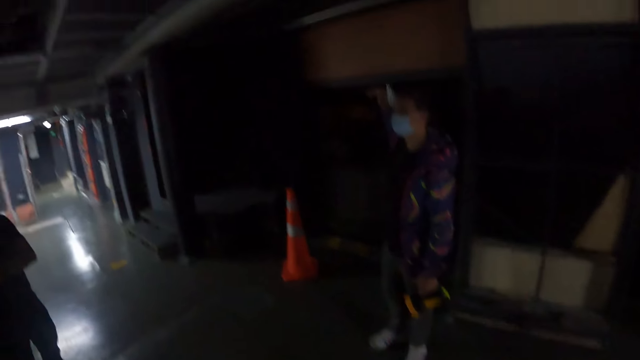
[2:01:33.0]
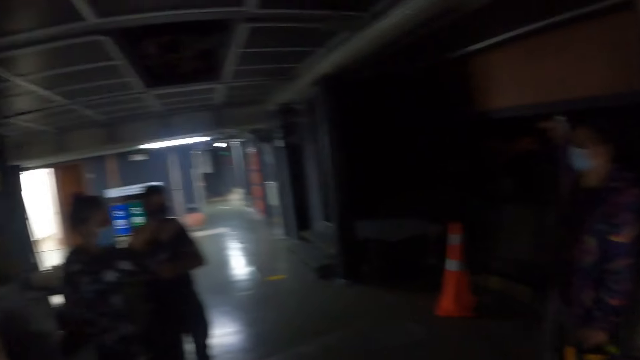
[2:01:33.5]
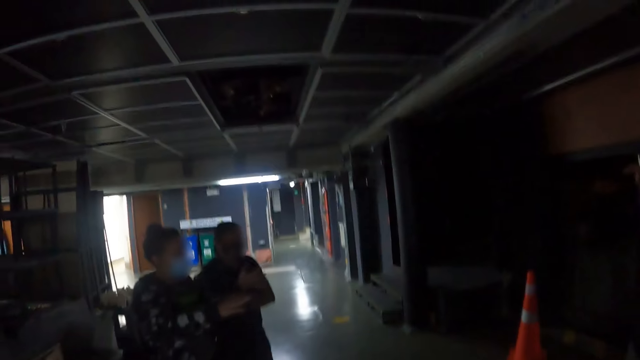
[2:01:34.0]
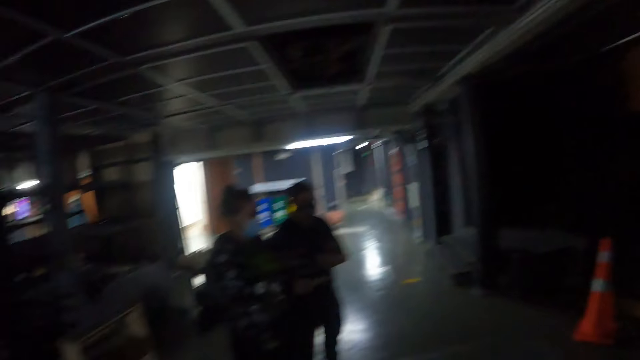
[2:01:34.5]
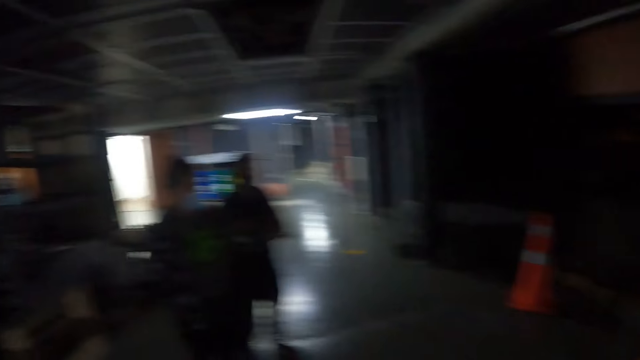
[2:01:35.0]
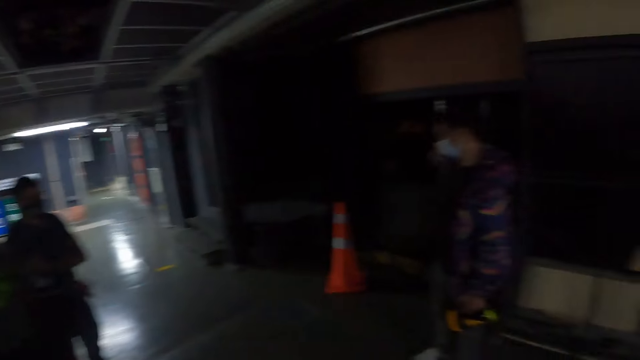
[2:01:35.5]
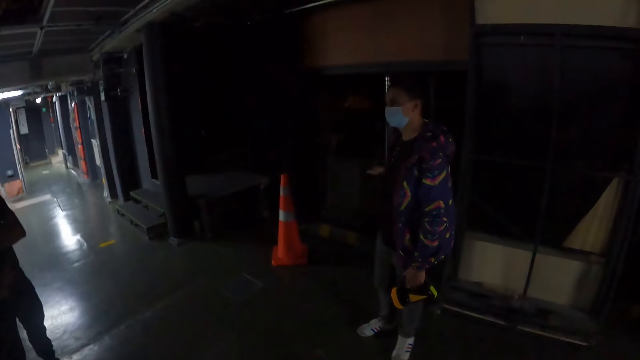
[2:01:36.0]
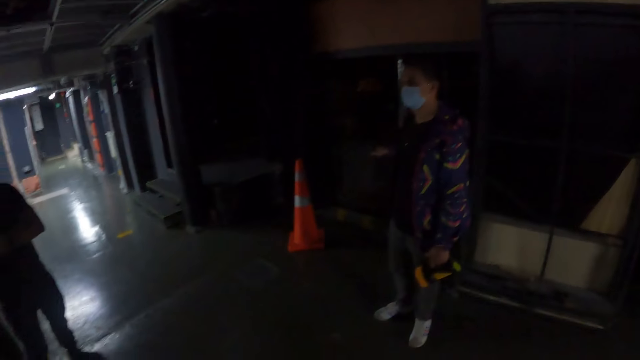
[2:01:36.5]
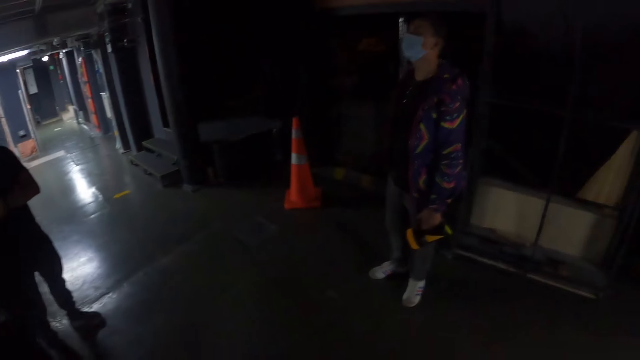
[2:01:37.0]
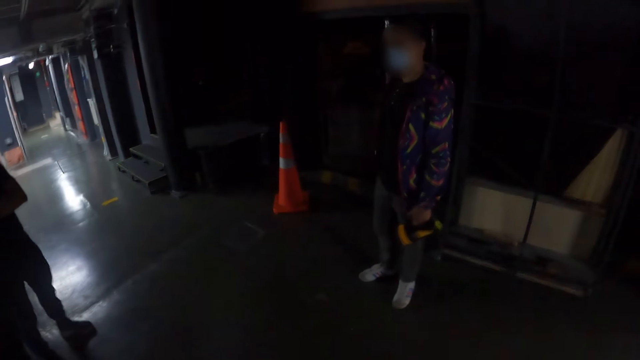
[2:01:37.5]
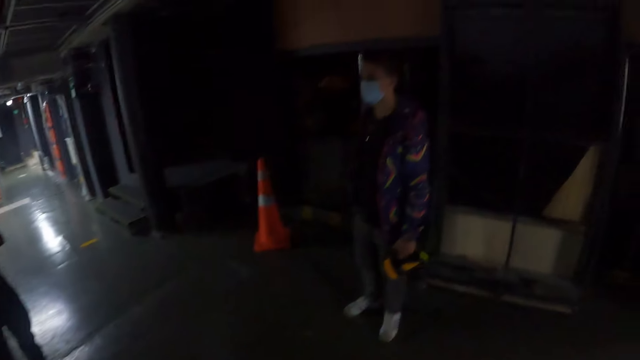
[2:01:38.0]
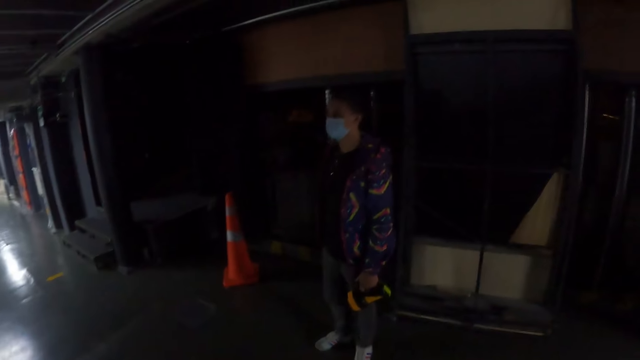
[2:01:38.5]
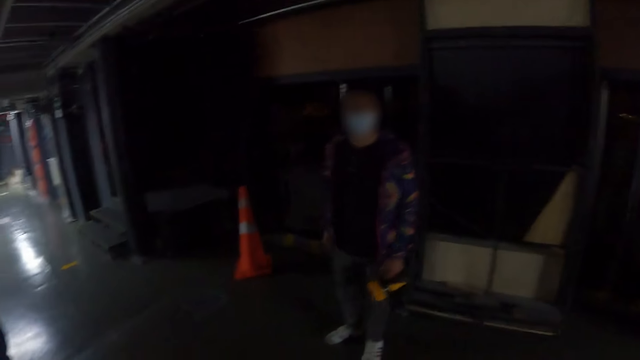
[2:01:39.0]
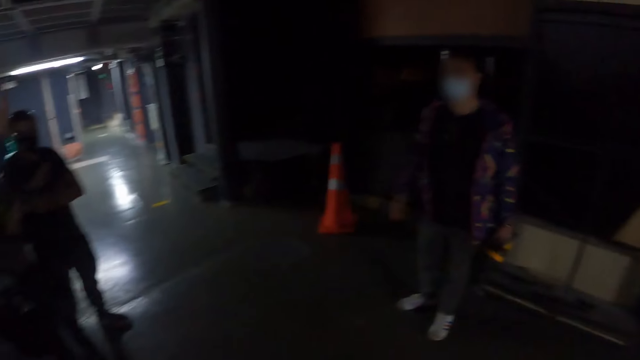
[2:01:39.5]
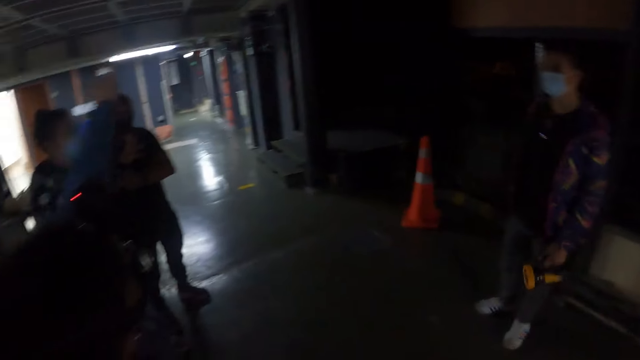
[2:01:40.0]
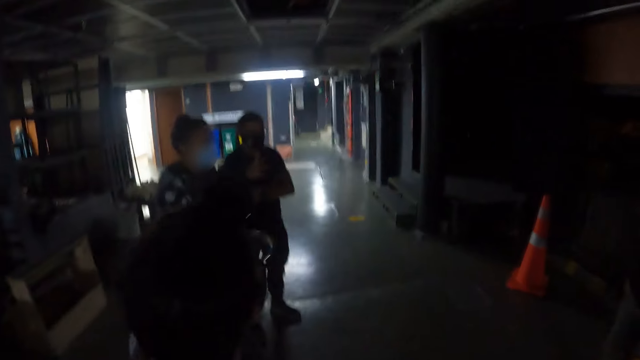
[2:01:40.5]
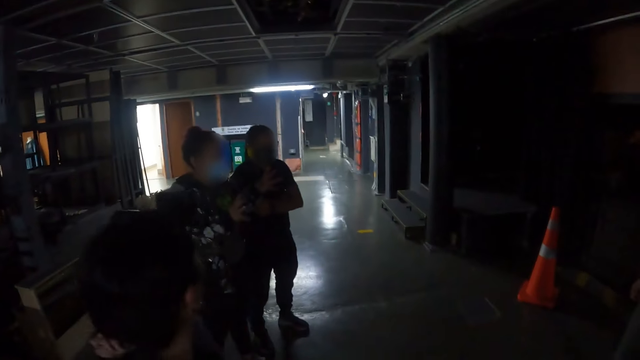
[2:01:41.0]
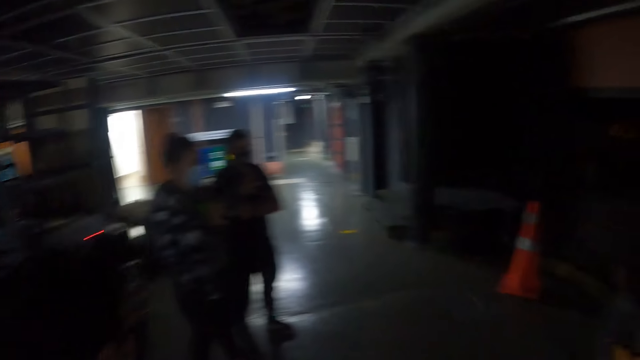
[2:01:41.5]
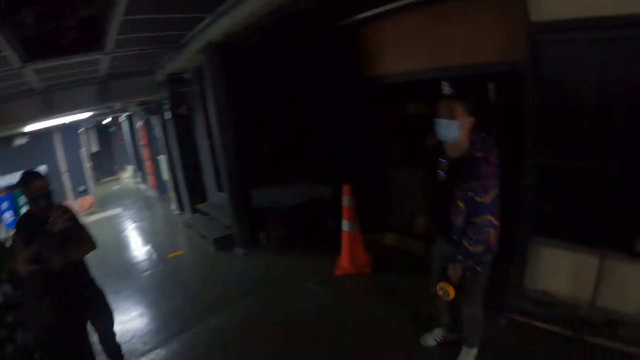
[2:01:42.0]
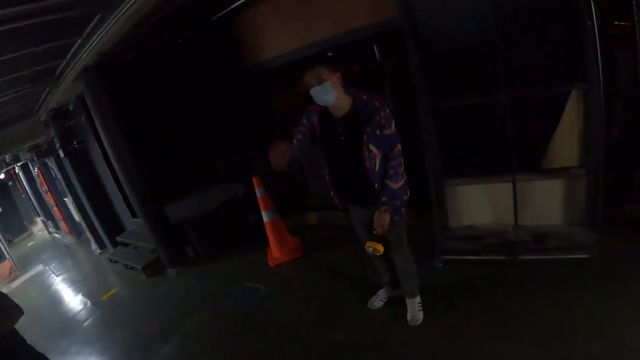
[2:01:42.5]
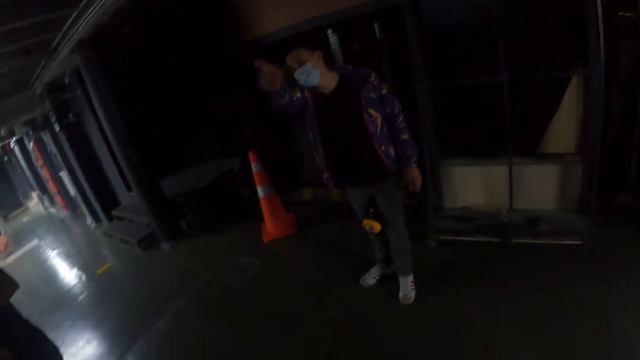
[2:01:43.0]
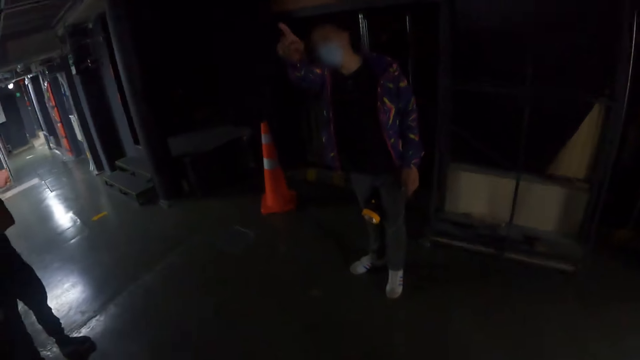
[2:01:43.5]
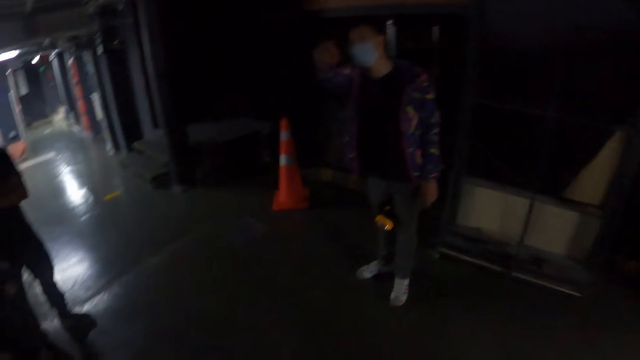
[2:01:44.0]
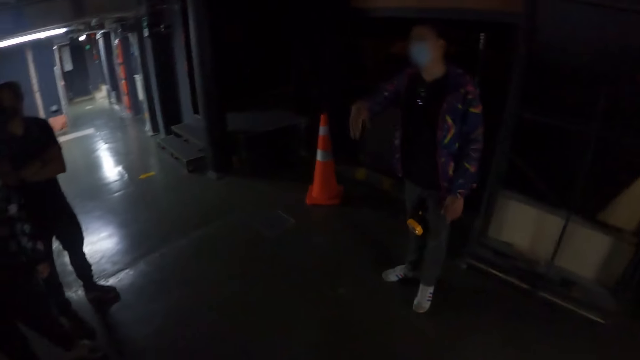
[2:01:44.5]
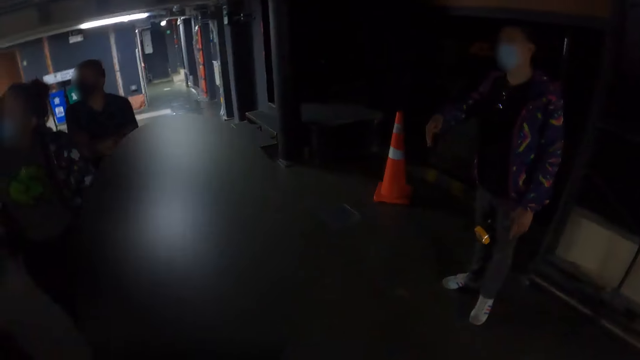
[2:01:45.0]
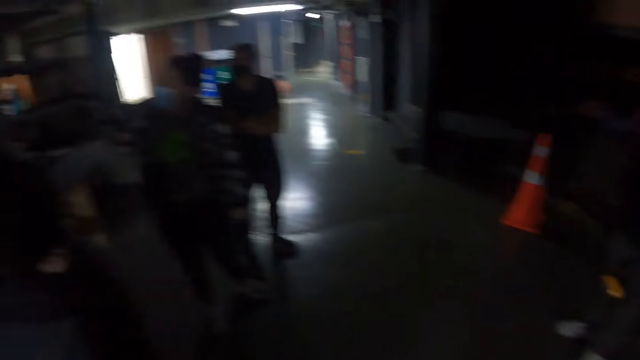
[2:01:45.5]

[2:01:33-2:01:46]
A woman gestures at a man. The woman moves a hand. Another man gestures in the auditorium. The woman moves around. The woman gestures at the first man. The other man gestures in the auditorium.

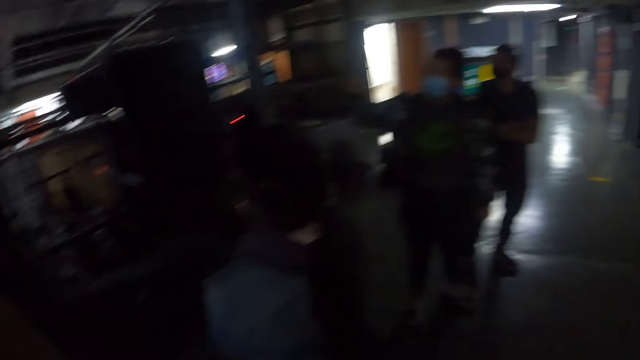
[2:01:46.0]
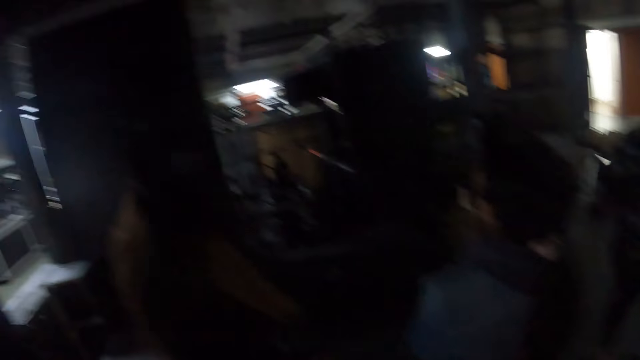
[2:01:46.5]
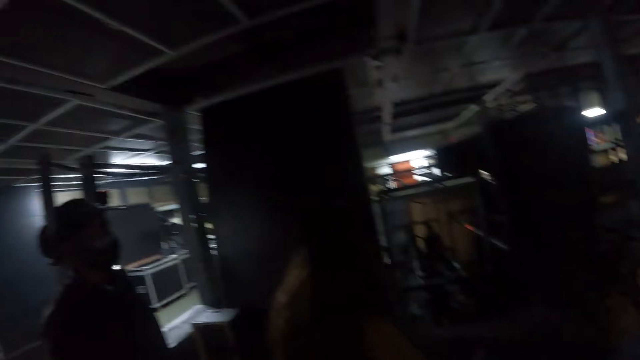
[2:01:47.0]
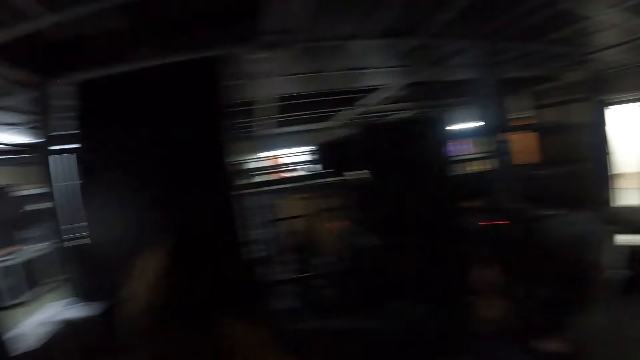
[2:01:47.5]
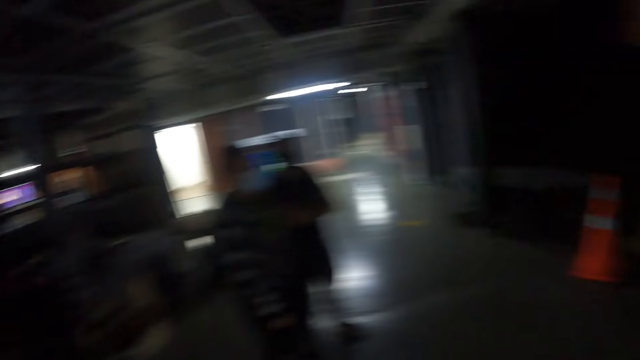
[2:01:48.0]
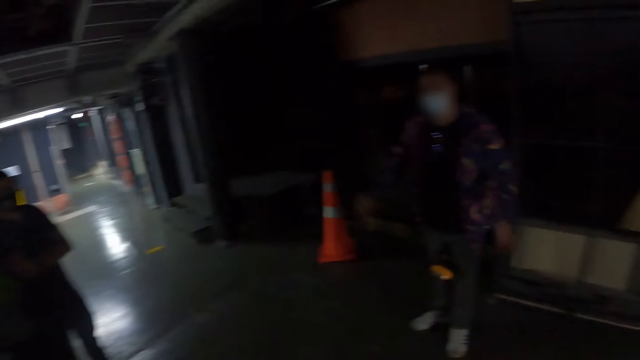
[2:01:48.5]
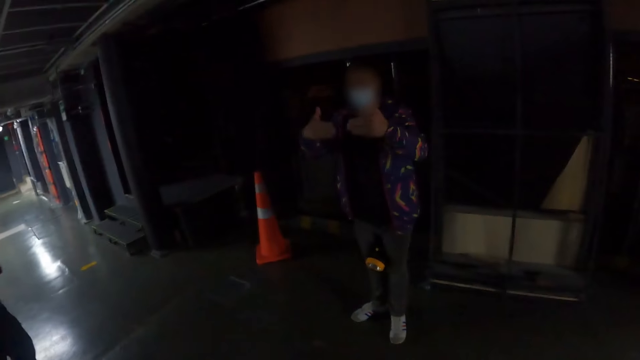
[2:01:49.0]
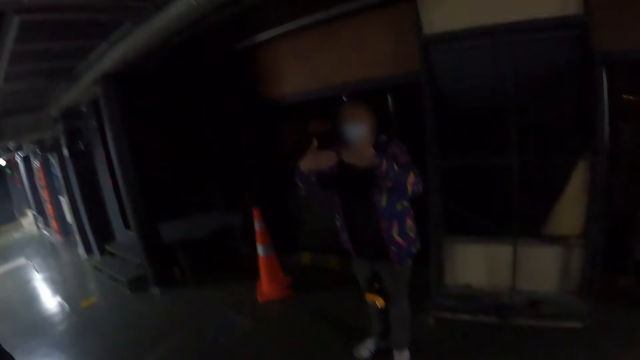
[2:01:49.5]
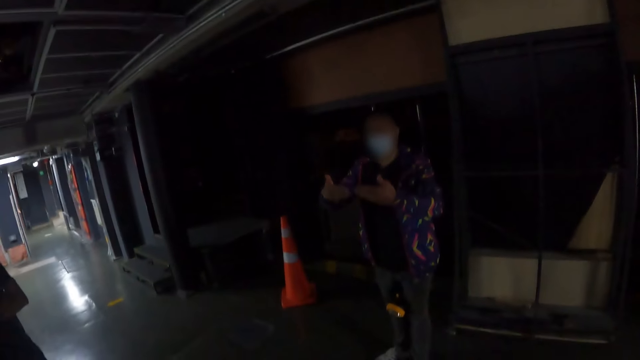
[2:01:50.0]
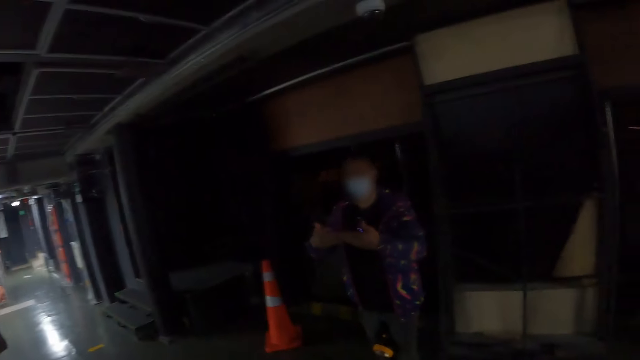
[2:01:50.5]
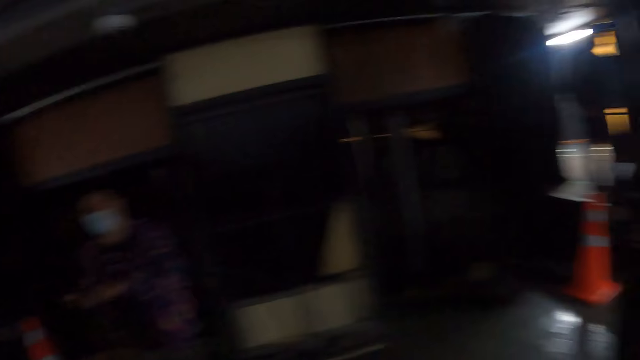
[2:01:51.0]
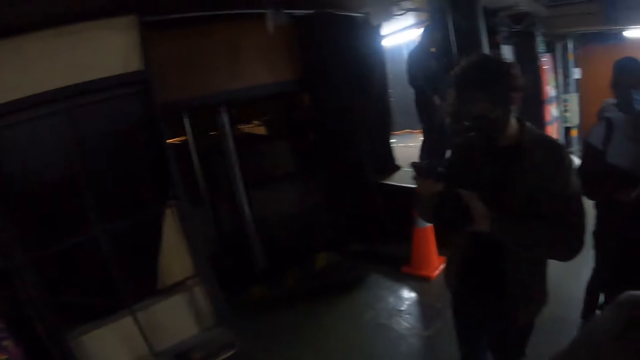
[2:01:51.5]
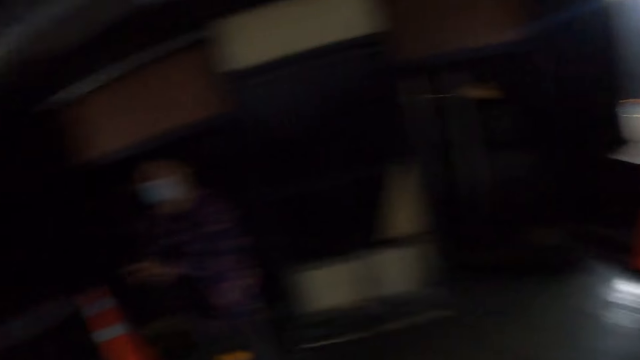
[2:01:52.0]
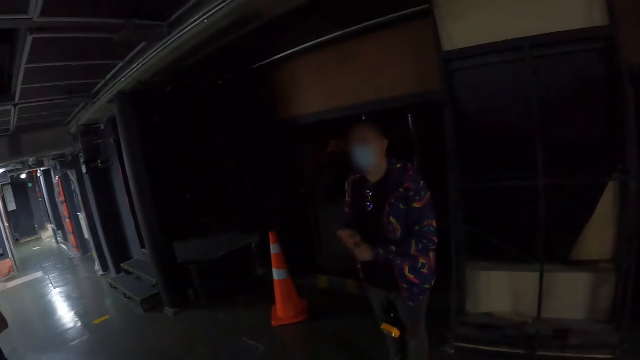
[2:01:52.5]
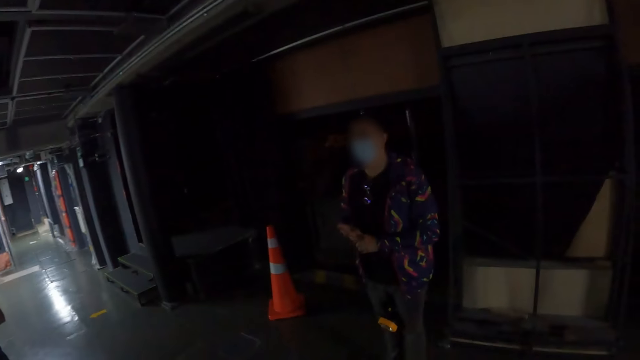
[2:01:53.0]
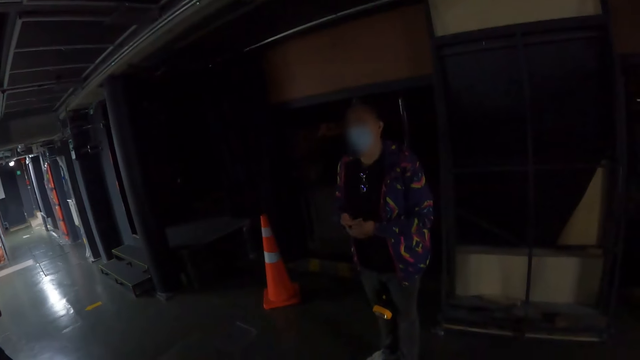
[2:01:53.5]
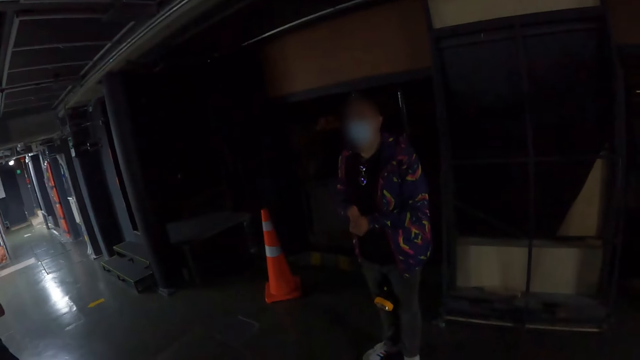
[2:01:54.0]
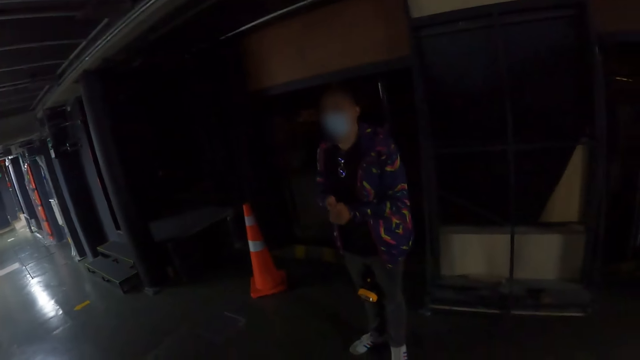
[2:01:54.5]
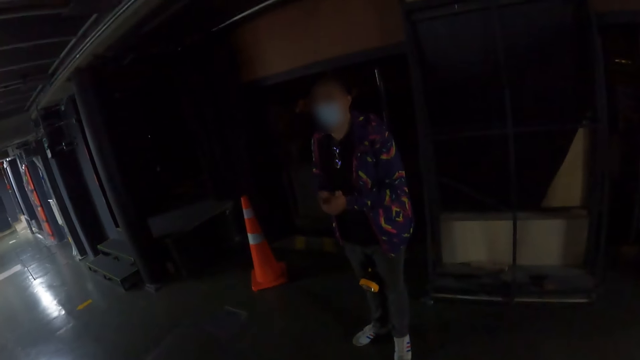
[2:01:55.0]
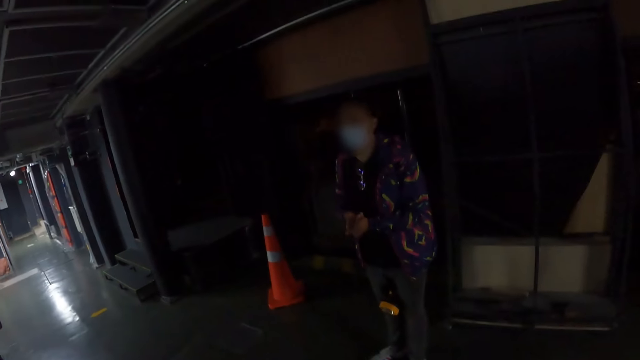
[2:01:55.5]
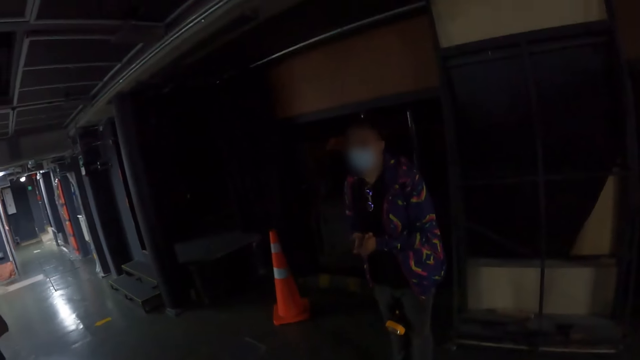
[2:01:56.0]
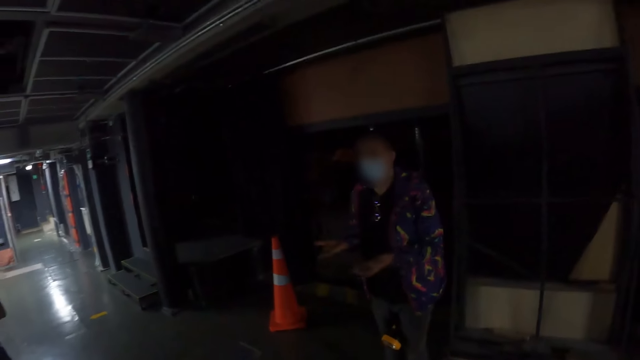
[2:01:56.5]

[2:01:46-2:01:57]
The camera wearer looks around. A person interacts with the camera wearer. The camera wearer looks at the person.
